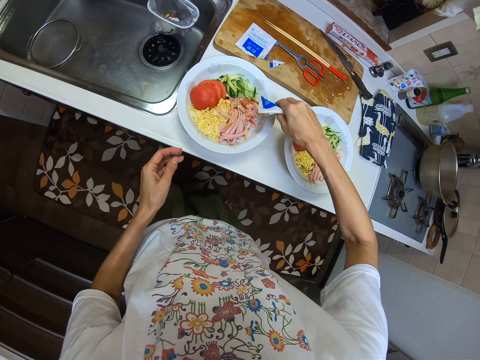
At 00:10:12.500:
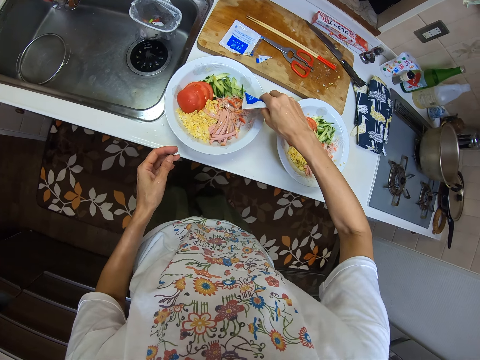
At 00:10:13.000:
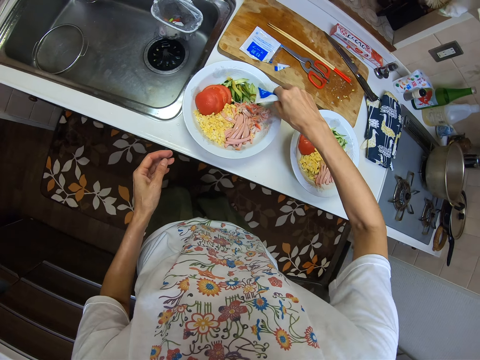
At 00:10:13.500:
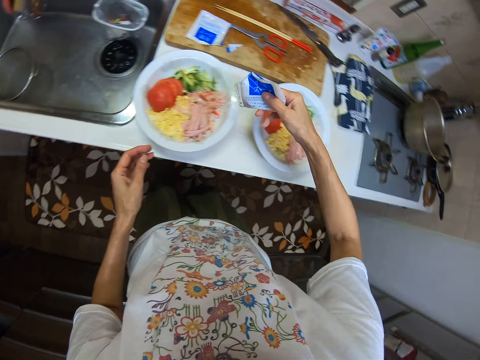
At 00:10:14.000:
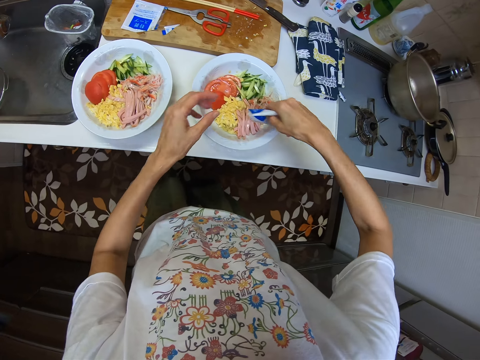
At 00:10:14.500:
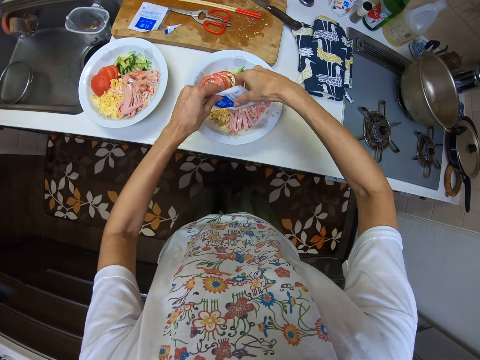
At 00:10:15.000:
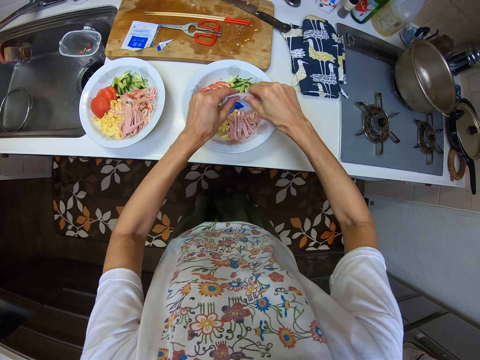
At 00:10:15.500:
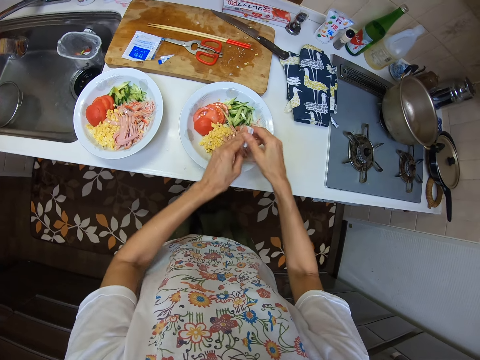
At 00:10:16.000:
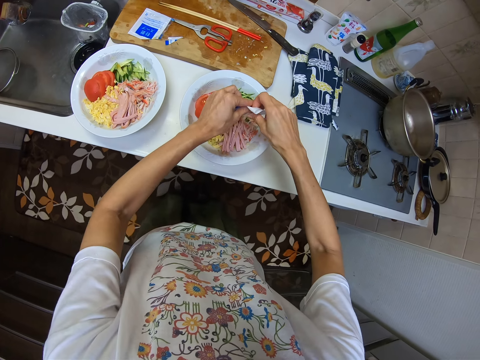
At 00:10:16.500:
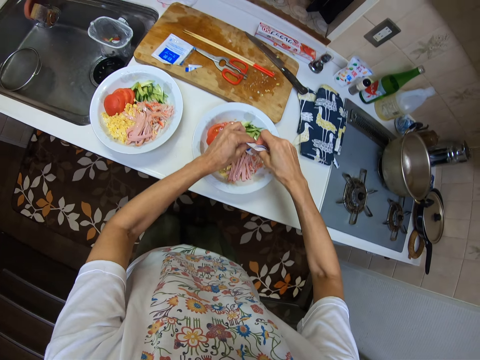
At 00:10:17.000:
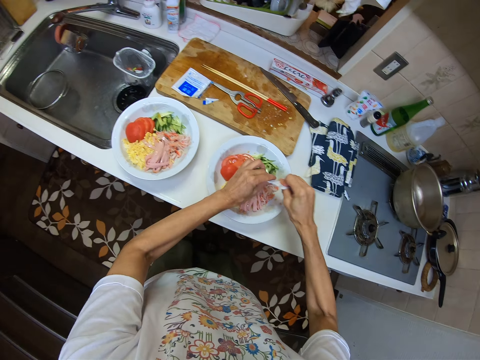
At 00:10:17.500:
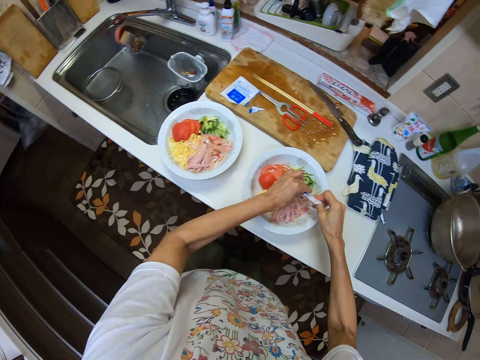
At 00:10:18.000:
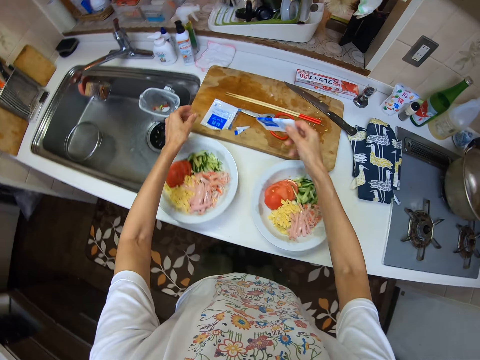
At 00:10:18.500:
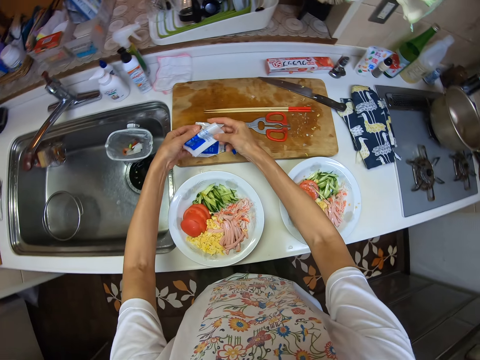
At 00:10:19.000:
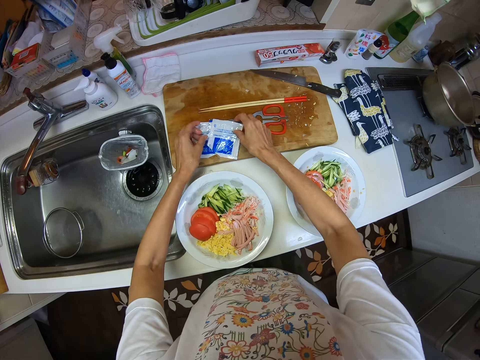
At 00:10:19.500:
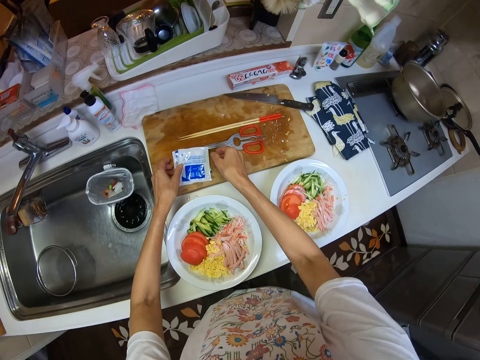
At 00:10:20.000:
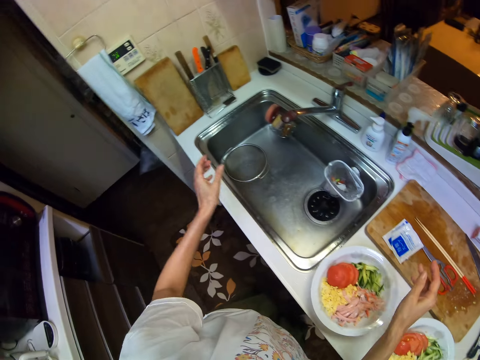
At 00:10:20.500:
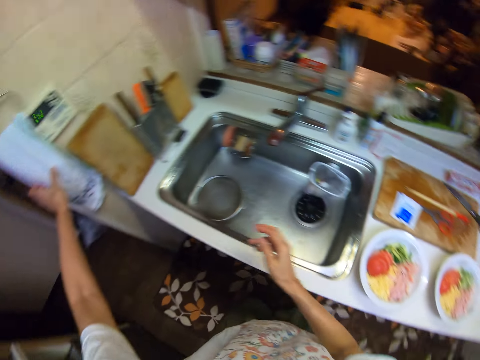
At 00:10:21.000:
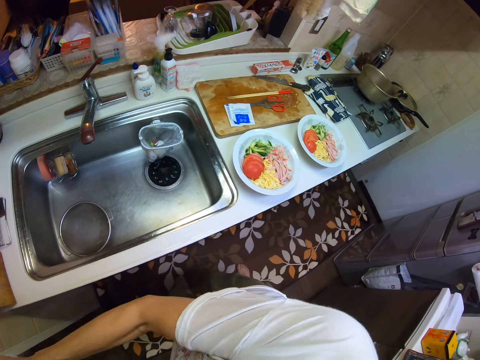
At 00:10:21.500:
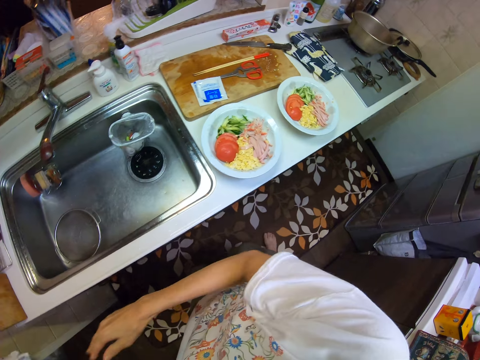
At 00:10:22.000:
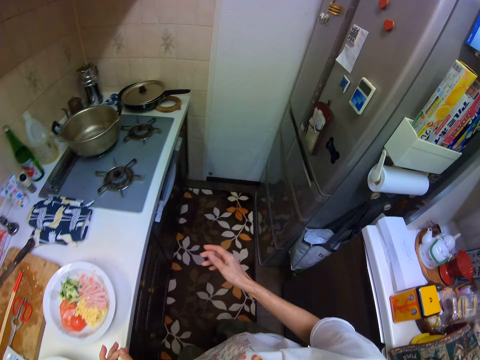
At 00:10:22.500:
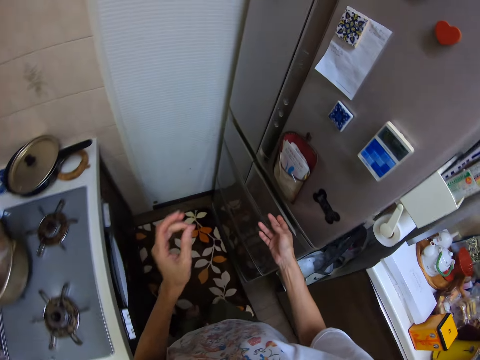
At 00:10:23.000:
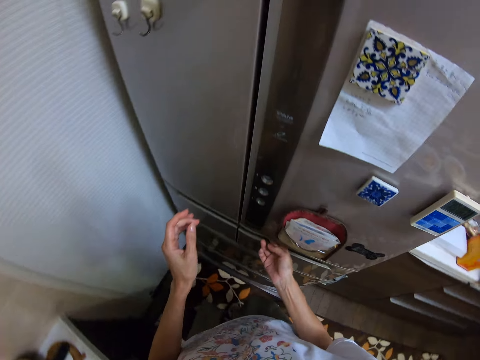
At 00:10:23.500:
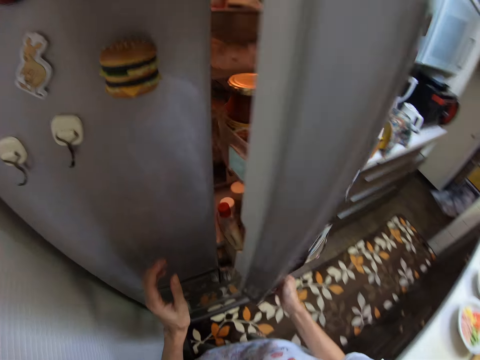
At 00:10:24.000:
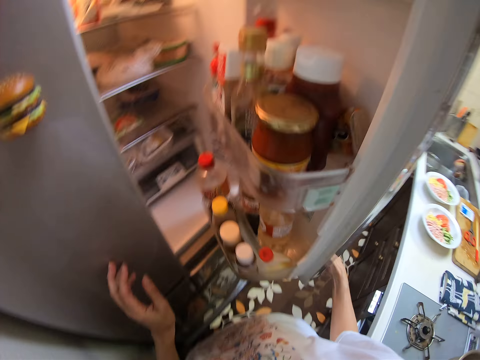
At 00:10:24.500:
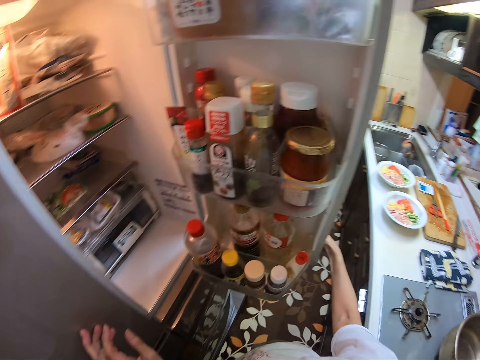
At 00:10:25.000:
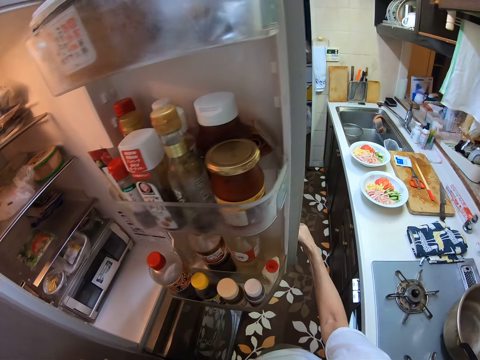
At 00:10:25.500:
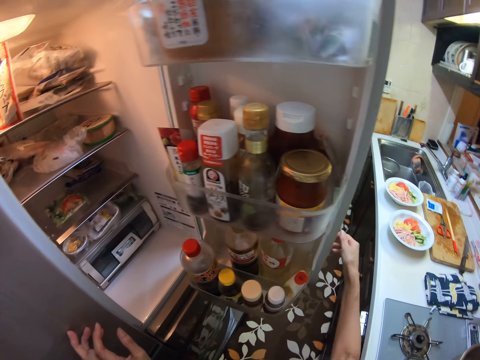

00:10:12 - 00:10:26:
The camera wearer squeezes something on a salad. He places an empty sachet on a chopping board. He stretches his left hand. He cleans his hands with a kitchen cloth. He walks towards the fridge and opens the fridge.

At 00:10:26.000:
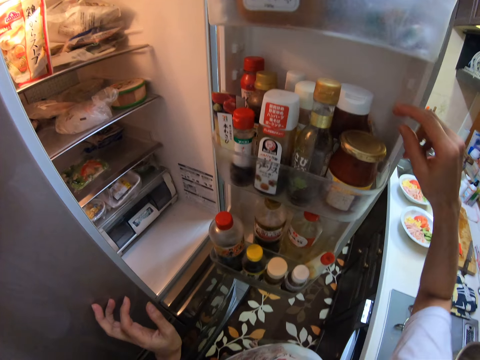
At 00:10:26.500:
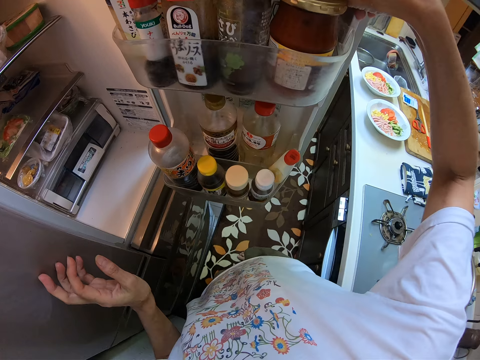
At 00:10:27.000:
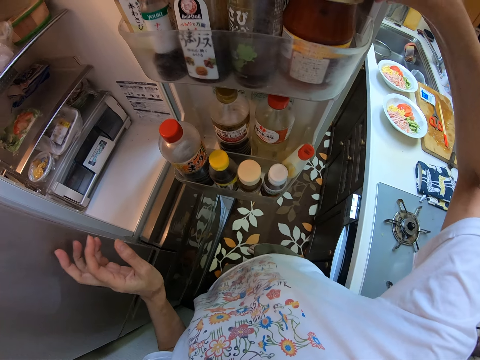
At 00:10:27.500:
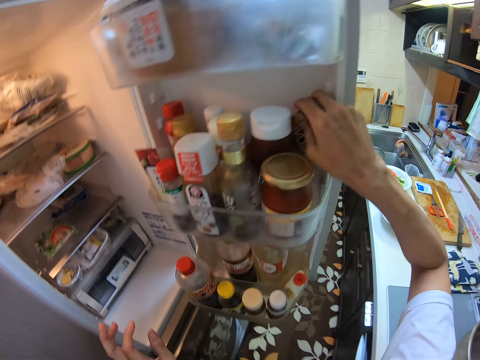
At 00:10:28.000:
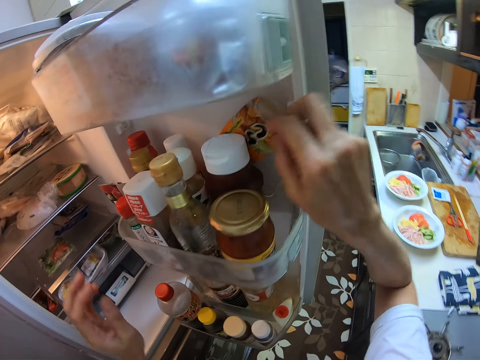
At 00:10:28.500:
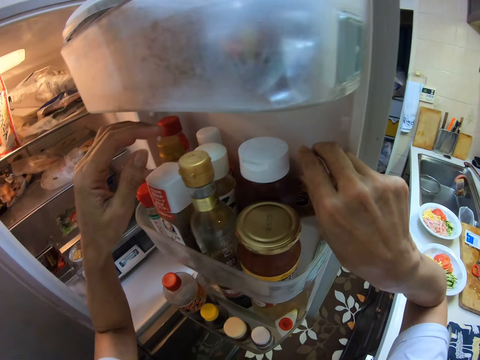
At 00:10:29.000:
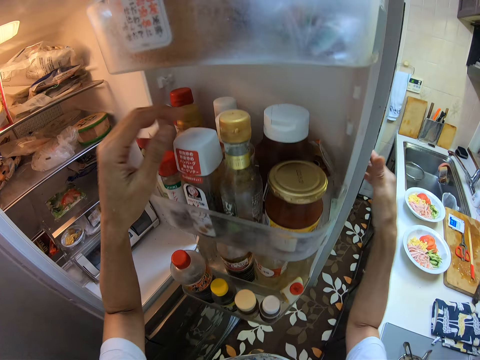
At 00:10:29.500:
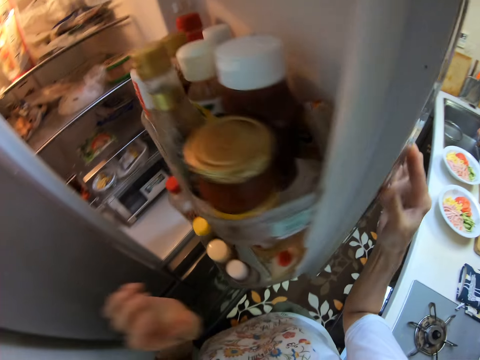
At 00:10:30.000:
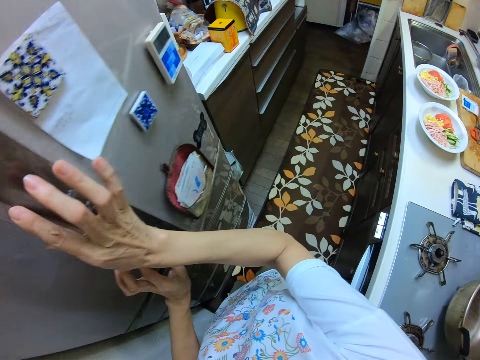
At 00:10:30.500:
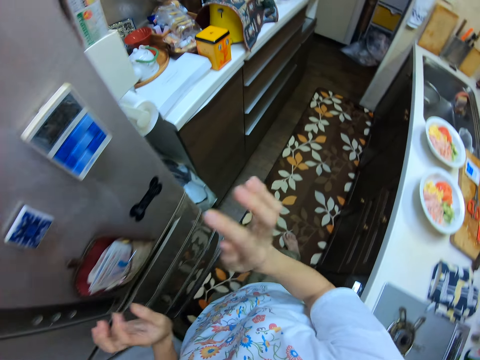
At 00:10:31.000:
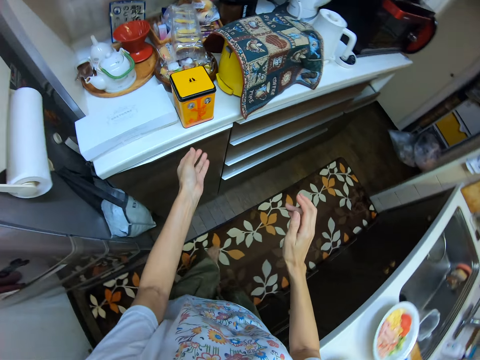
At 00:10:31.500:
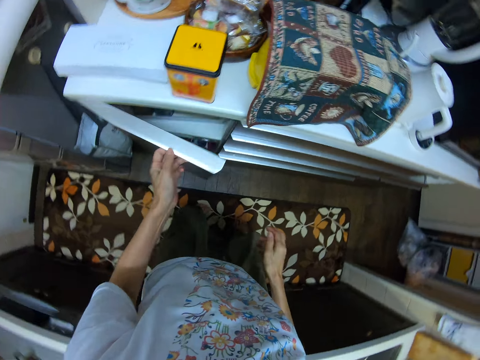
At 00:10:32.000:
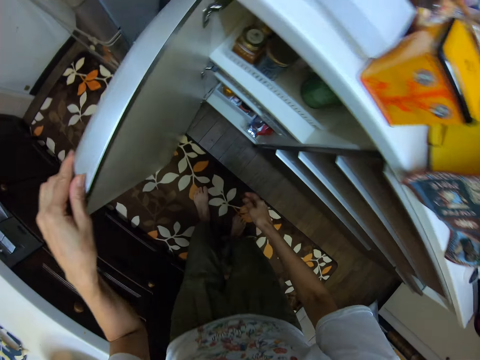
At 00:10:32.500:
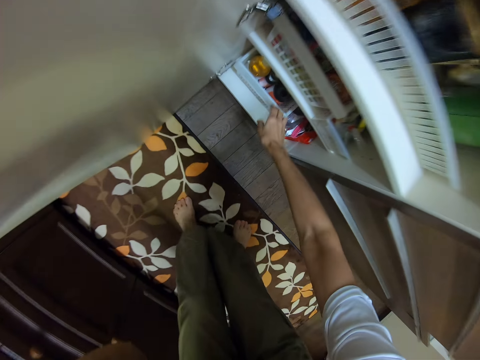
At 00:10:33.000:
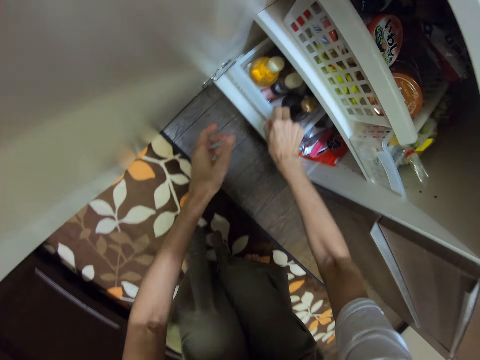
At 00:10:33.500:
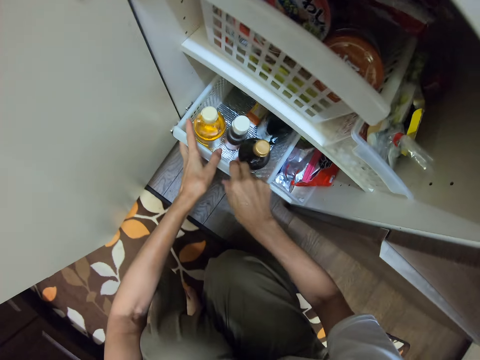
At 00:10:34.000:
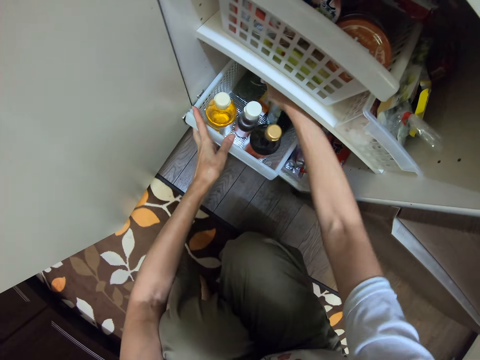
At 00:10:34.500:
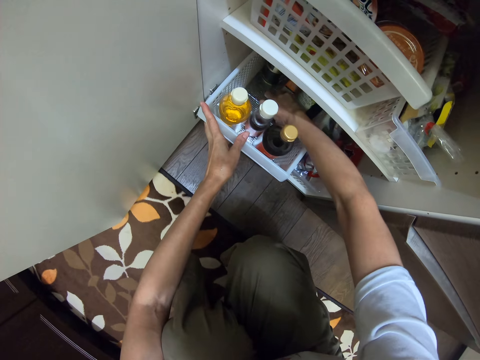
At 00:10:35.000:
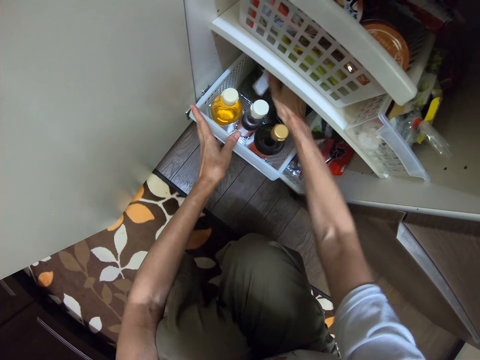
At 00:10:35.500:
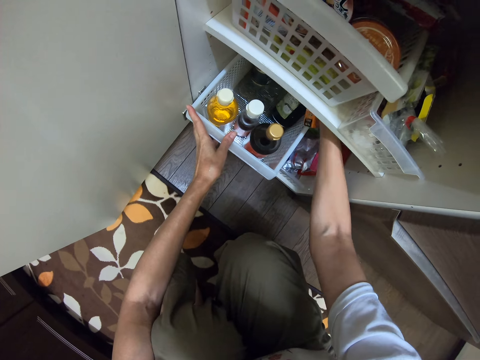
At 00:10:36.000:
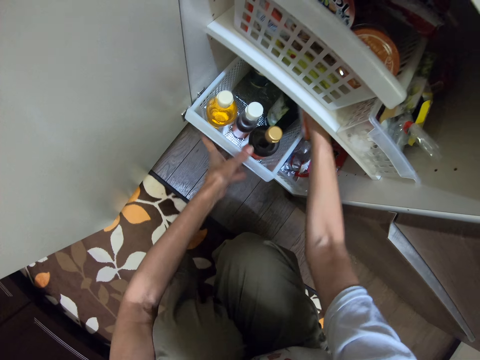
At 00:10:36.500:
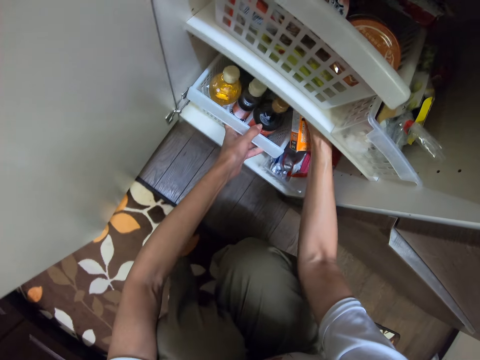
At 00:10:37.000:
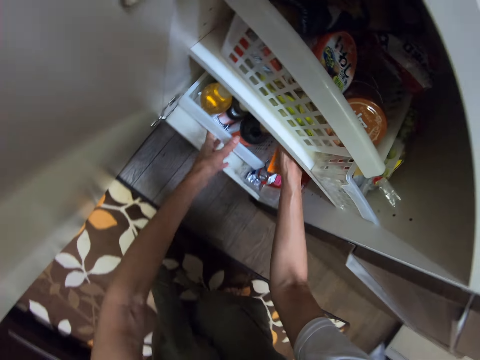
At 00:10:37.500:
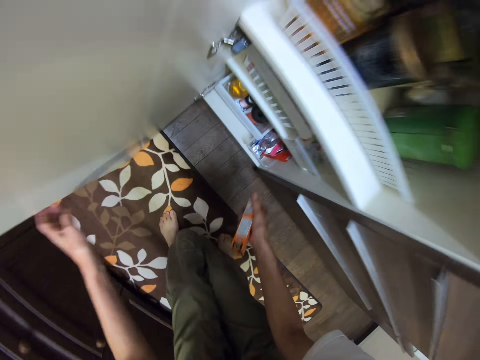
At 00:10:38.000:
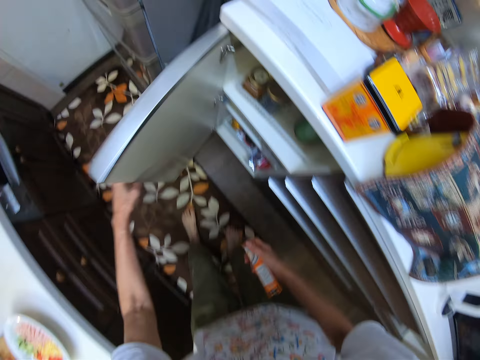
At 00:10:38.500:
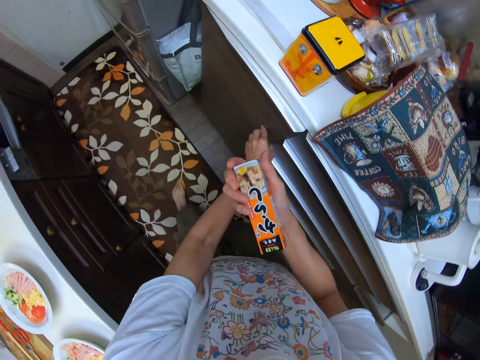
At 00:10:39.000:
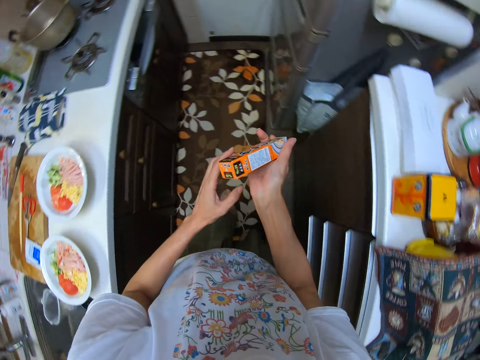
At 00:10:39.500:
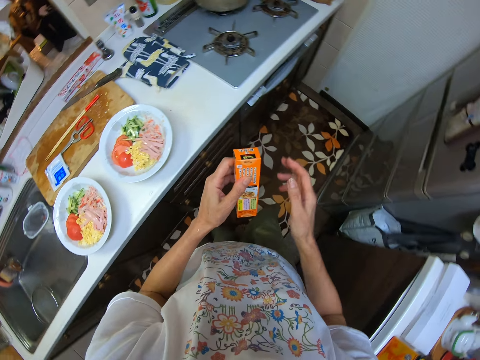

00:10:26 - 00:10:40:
The camera wearer lifts a pack of cream. They drop something. They close a fridge. They open a kitchen cabinet. They pick a pack of tomato sauce. They pull a rack. They push the rack. They close the kitchen cabinet.
